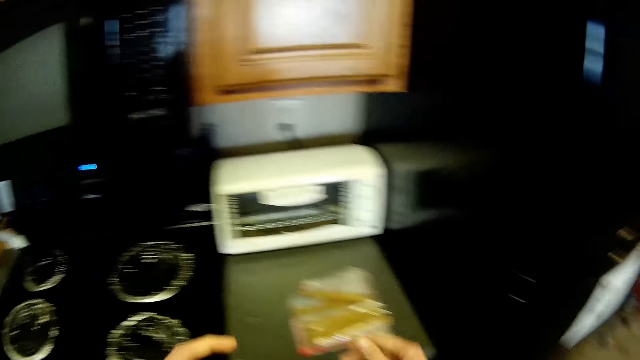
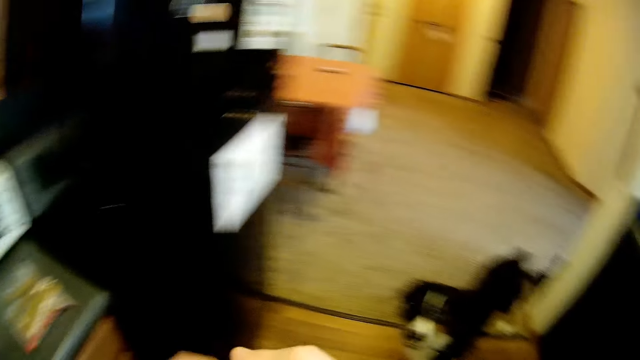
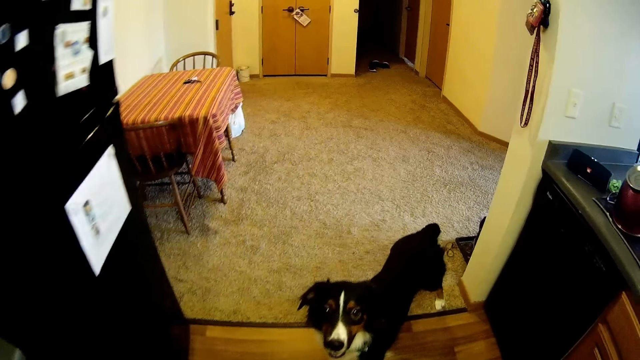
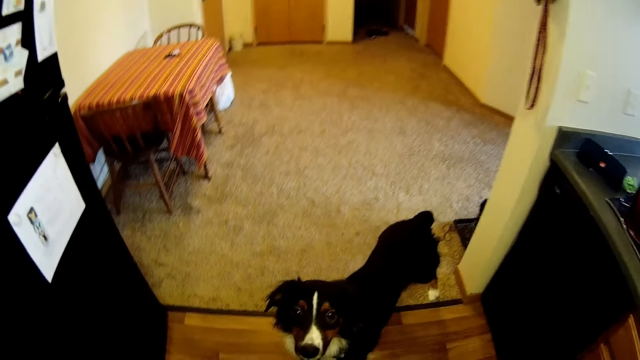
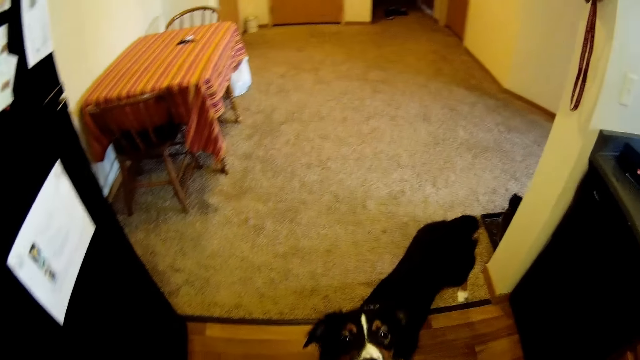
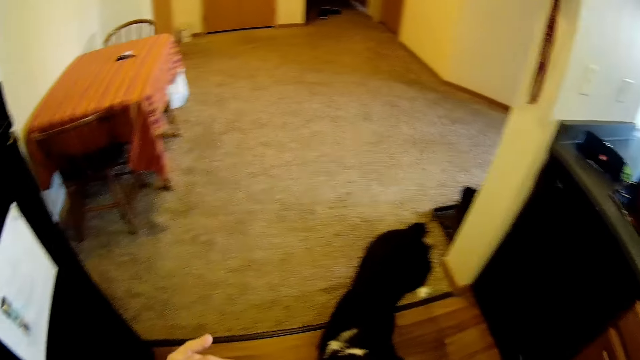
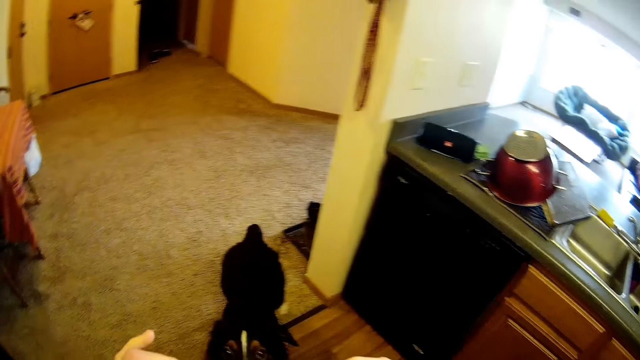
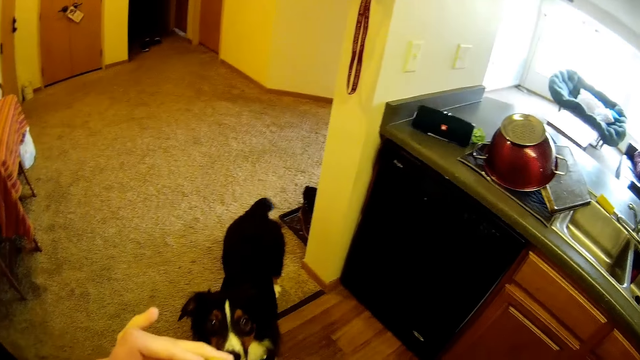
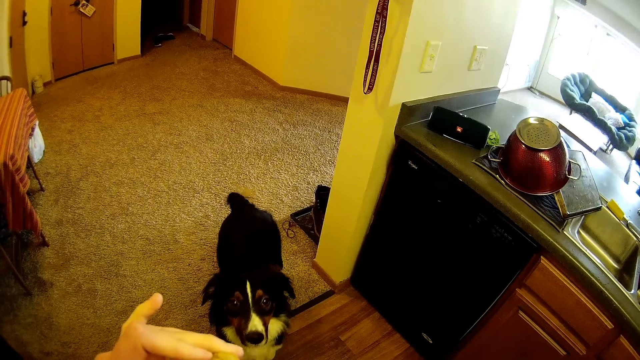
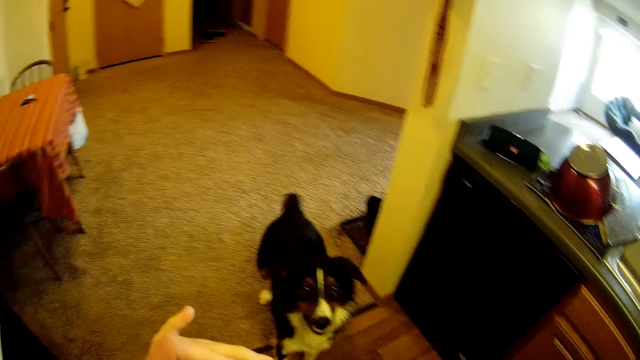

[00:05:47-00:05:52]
The camera wearer drops the hotdog on the other part of the kitchen counter. They feed the dog.

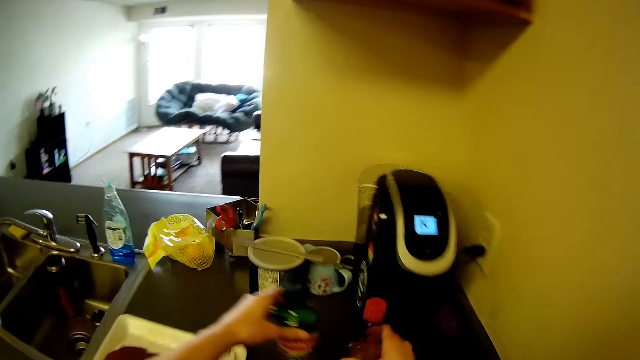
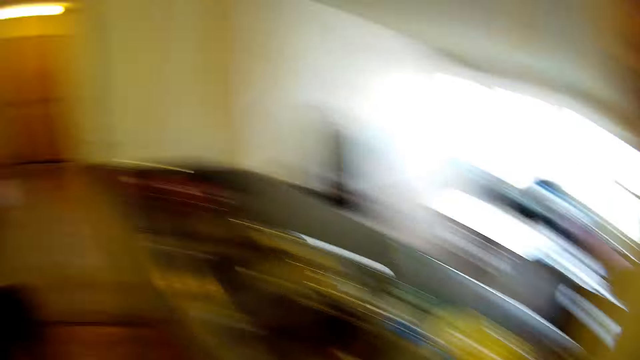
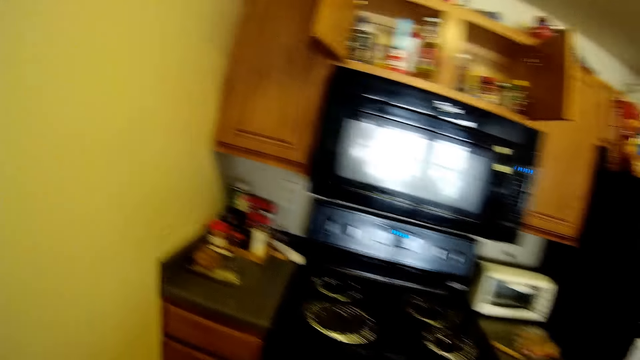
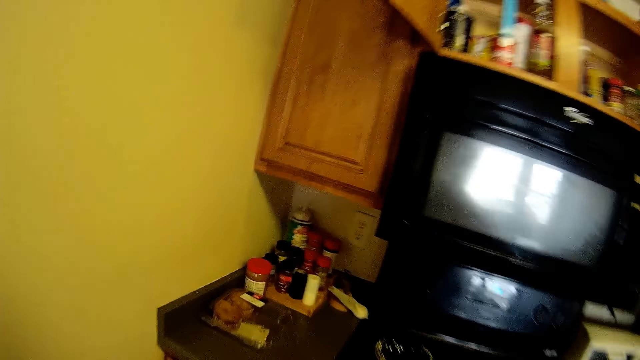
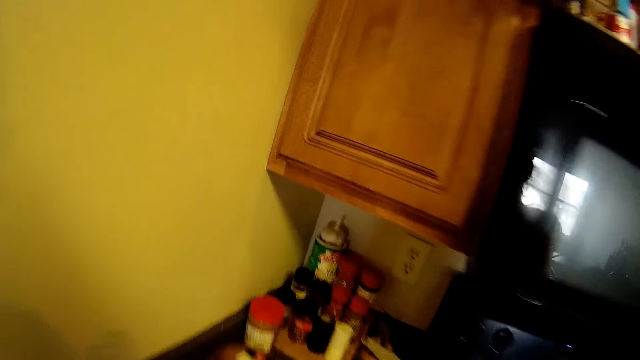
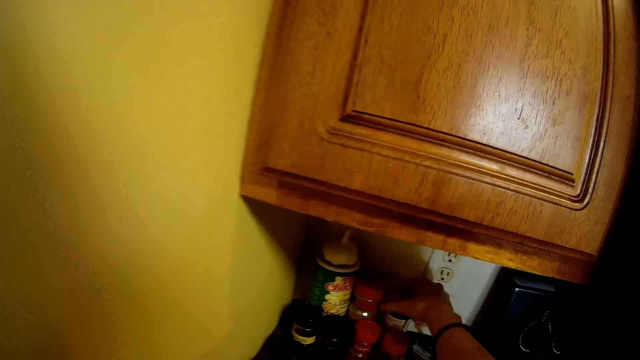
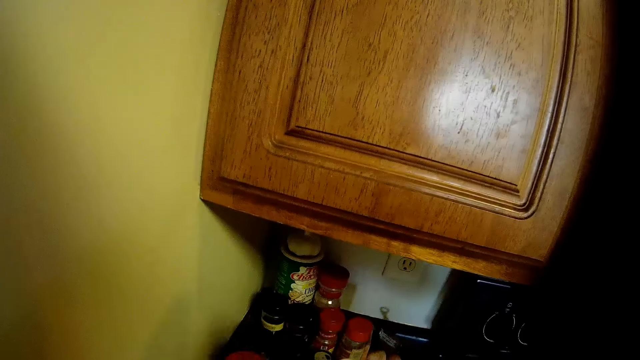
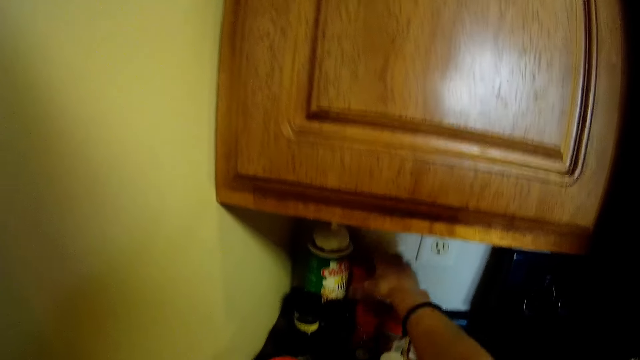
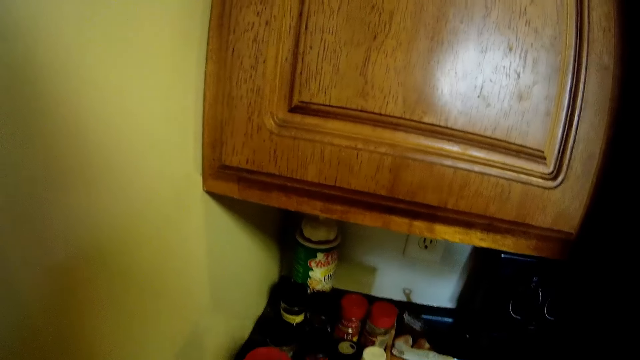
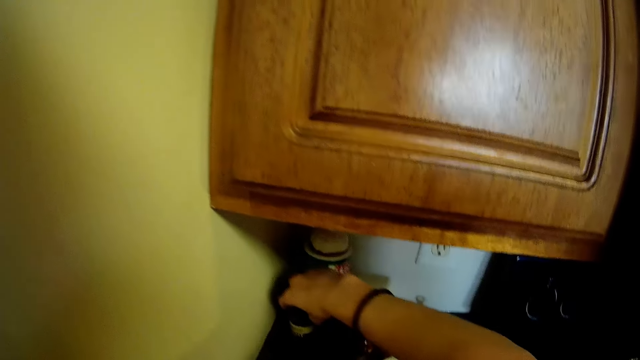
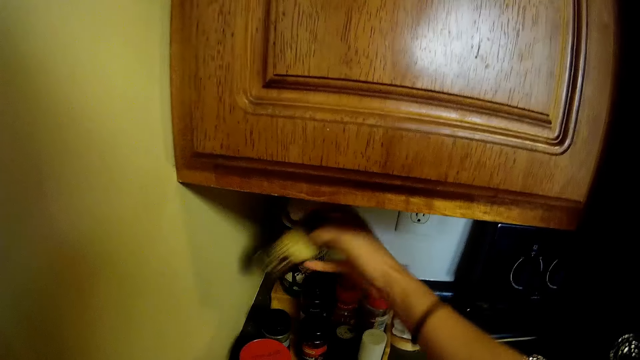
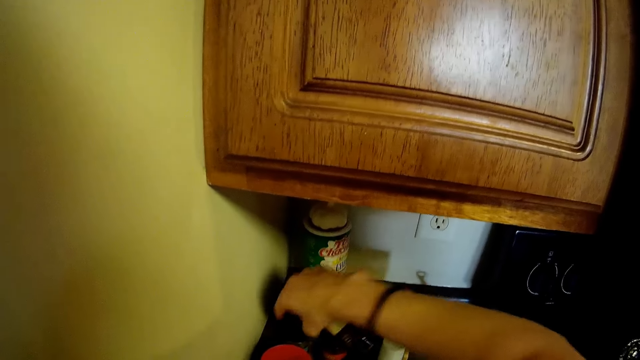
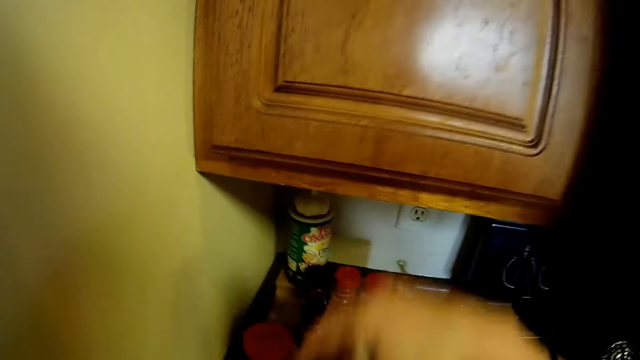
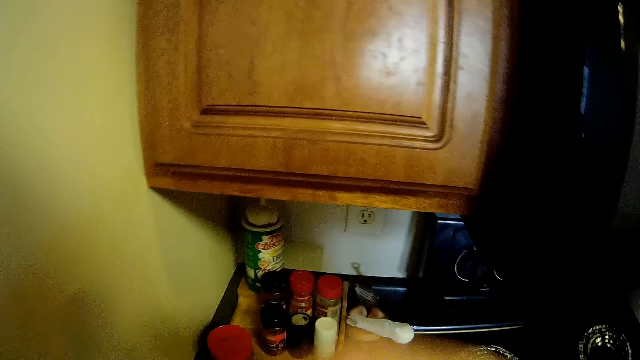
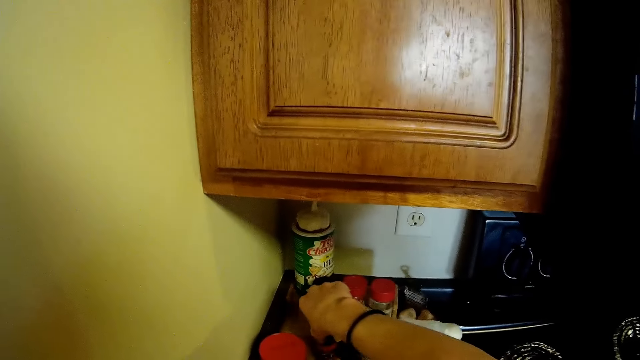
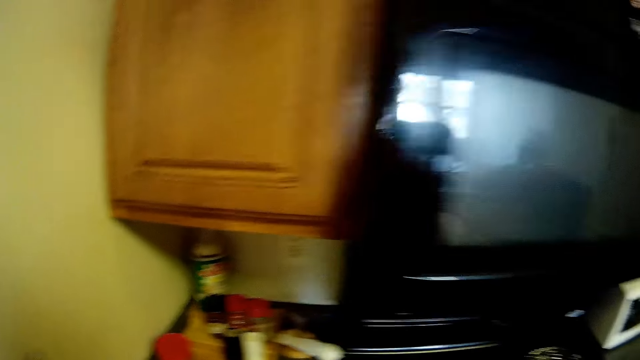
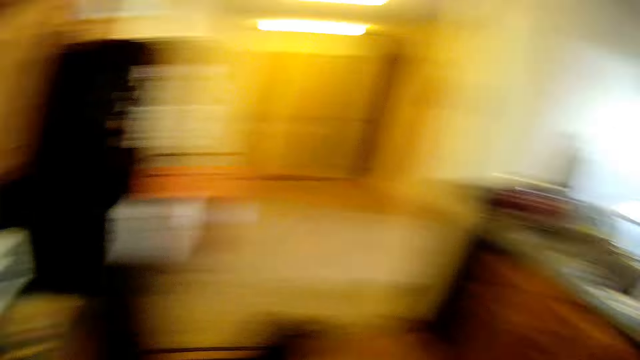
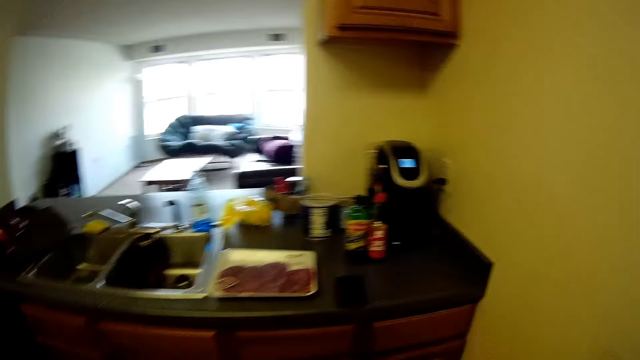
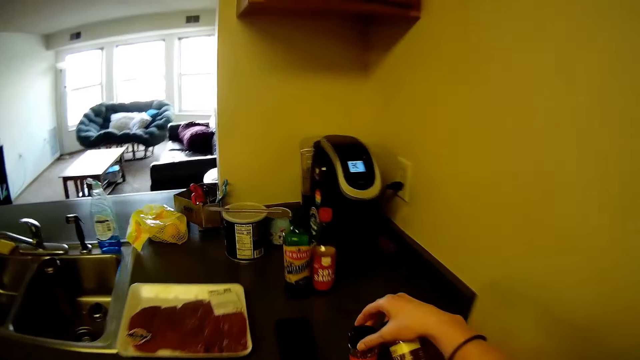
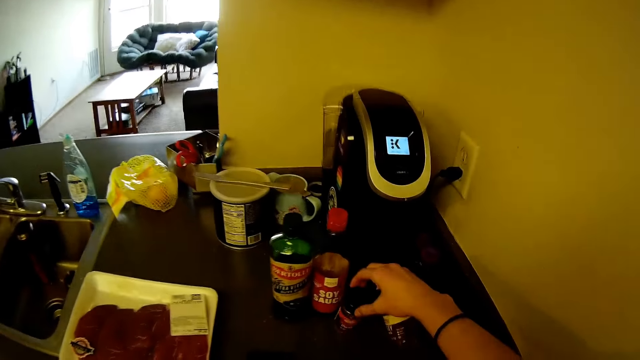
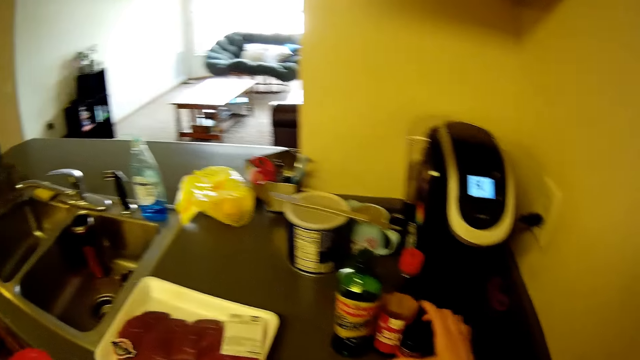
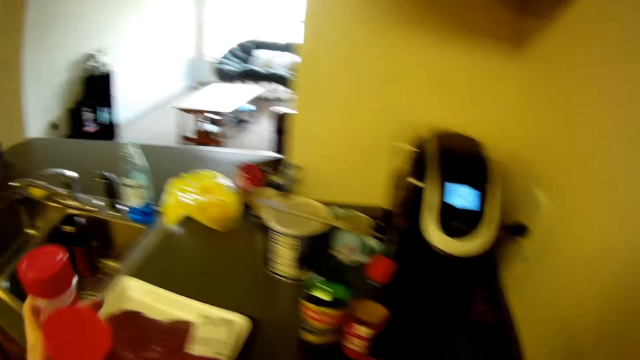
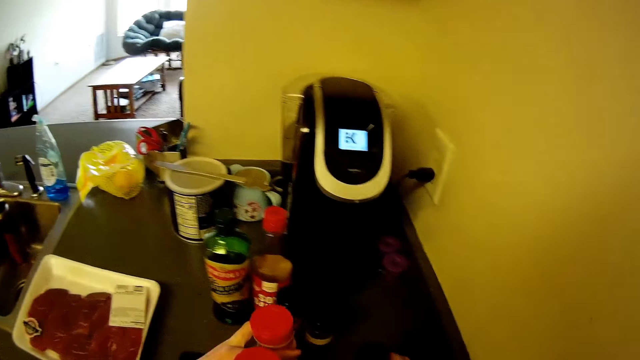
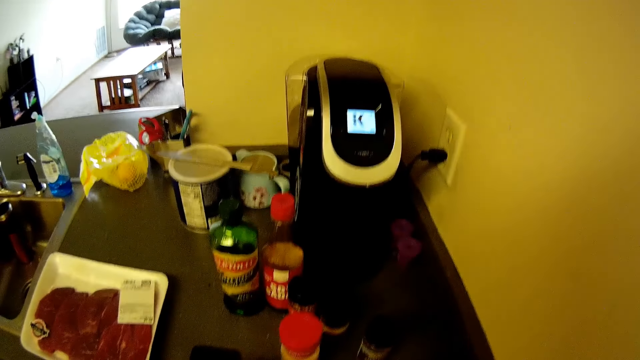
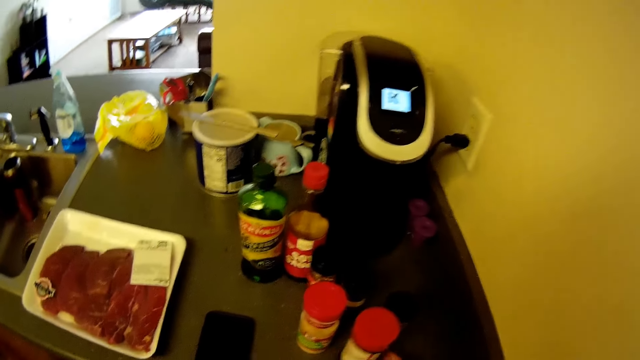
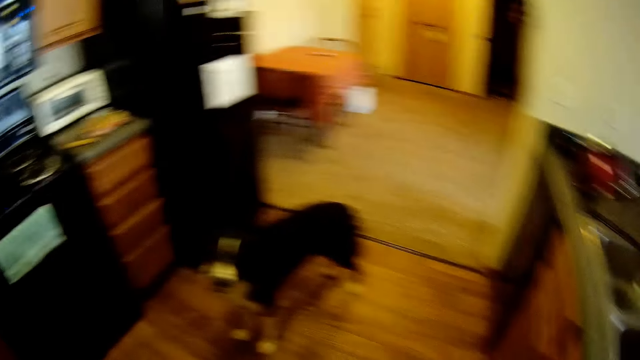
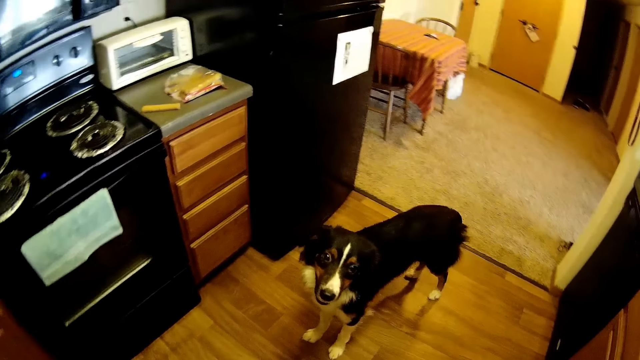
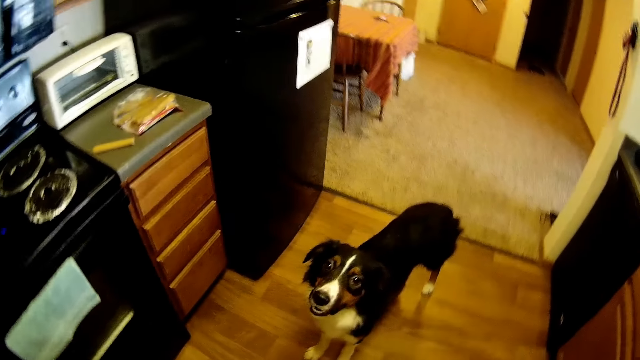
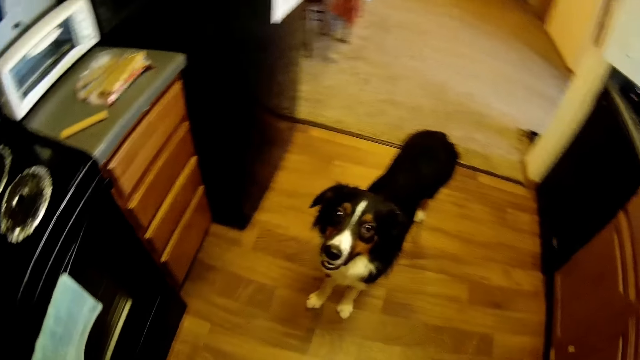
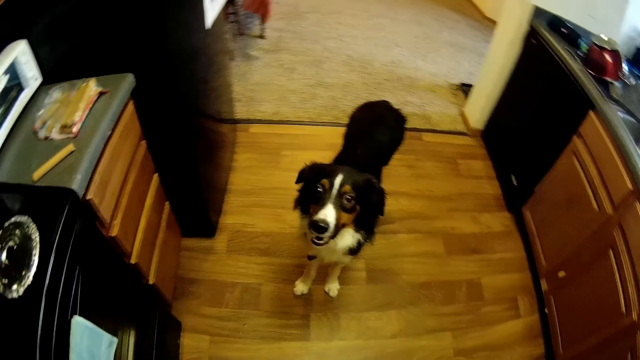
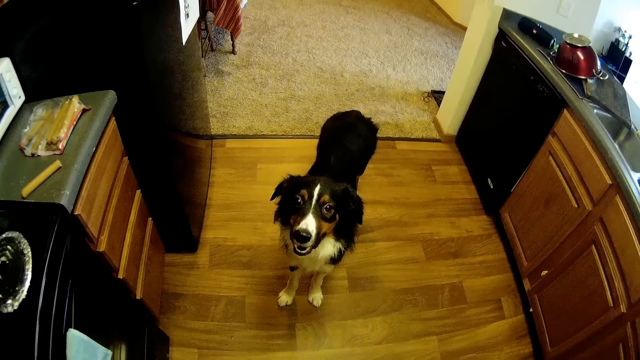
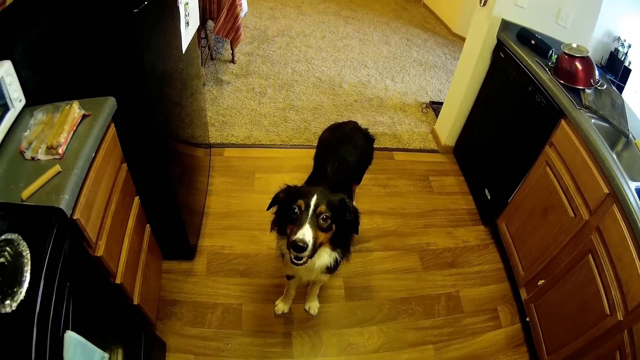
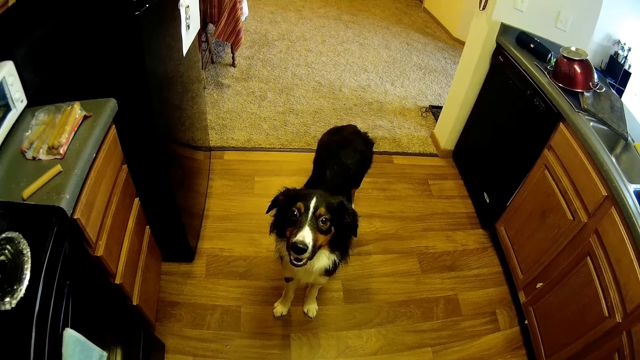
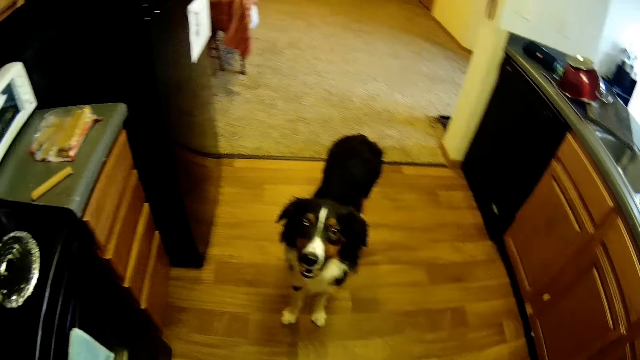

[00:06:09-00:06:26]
The camera wearer places the bottles on the kitchen's worktop. They move different tubes of ingredients from the kitchen counter to the other part of the kitchen counter. They pick up bottles of spices. They turn around, place the bottles on the kitchen's worktop and turn around.
